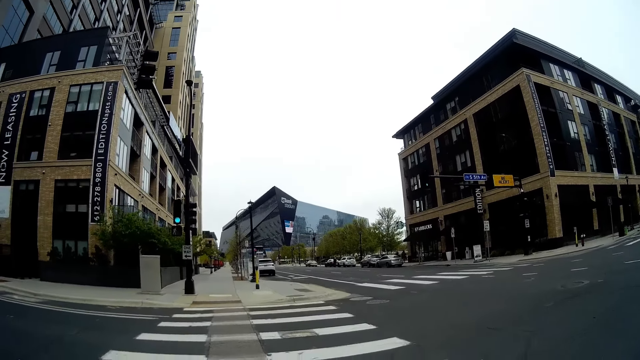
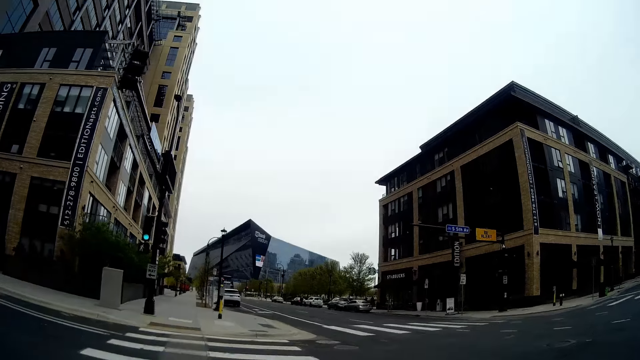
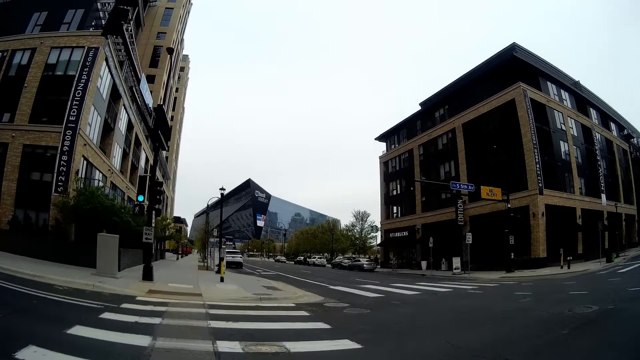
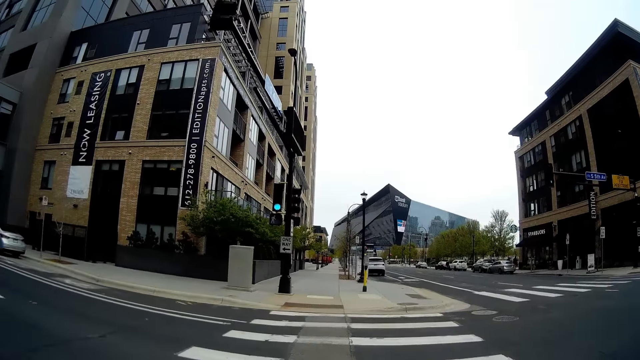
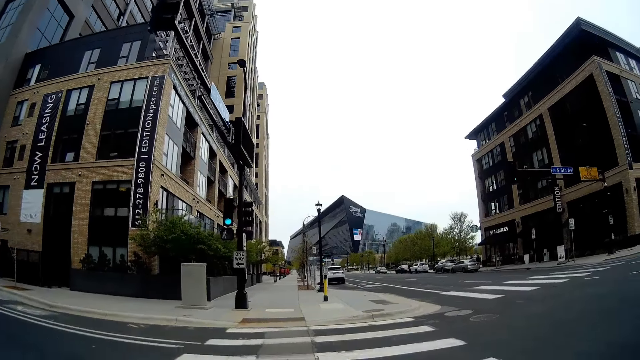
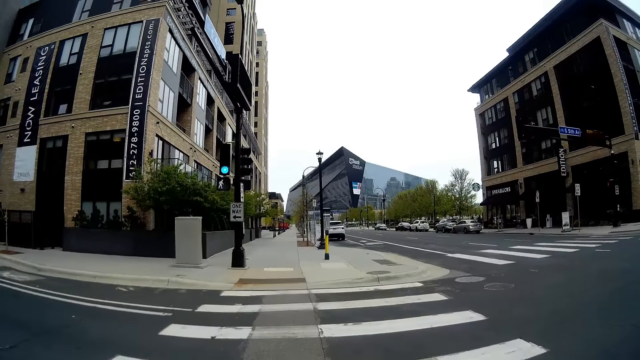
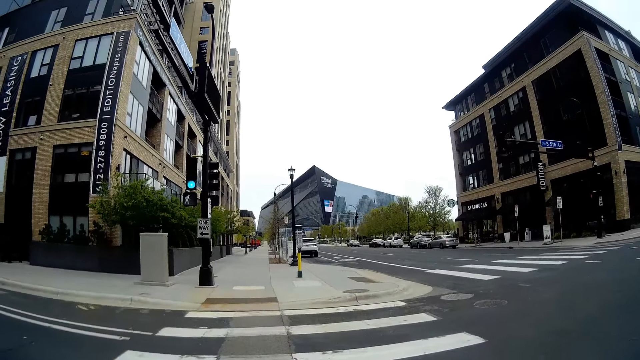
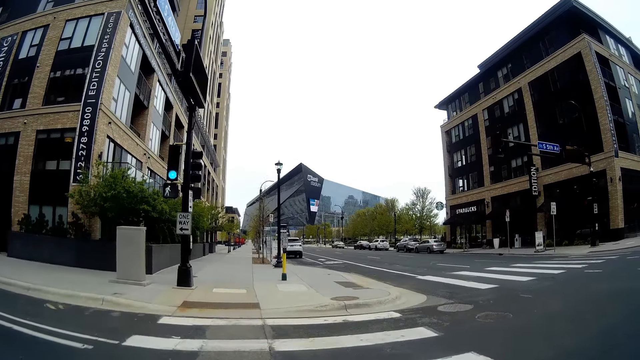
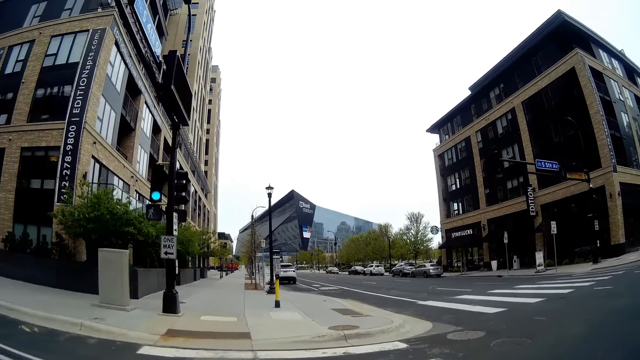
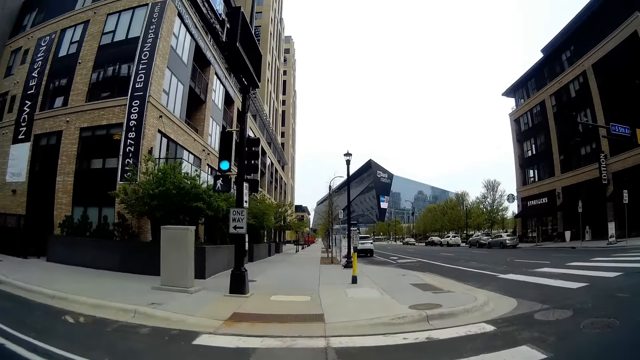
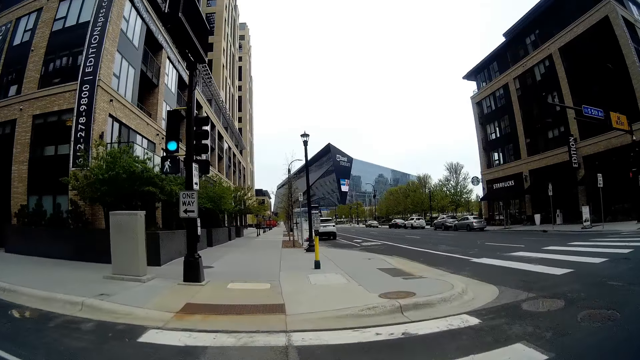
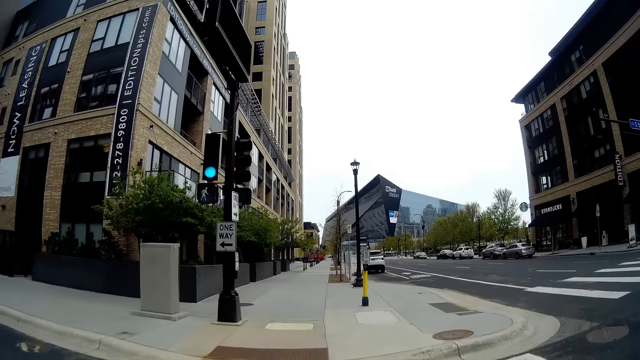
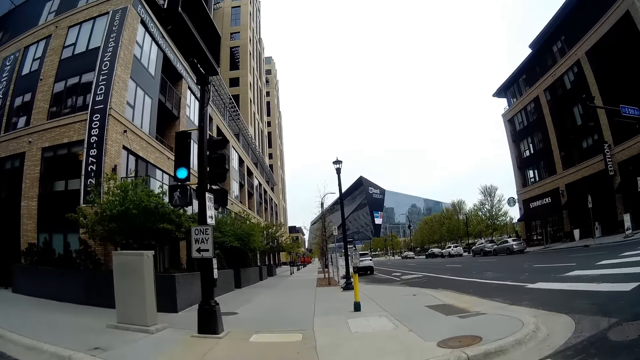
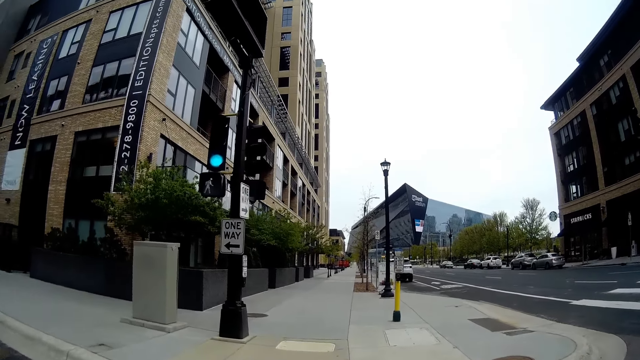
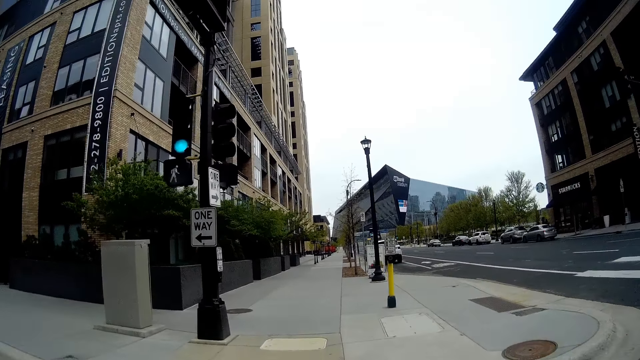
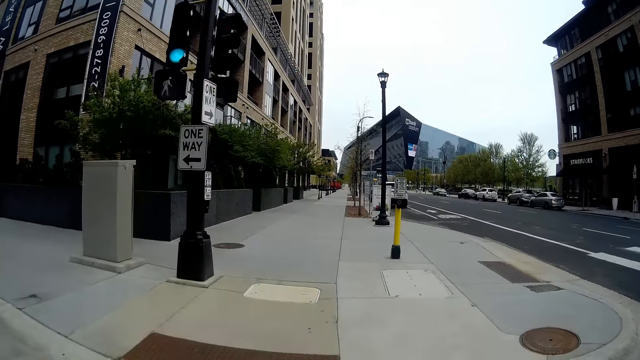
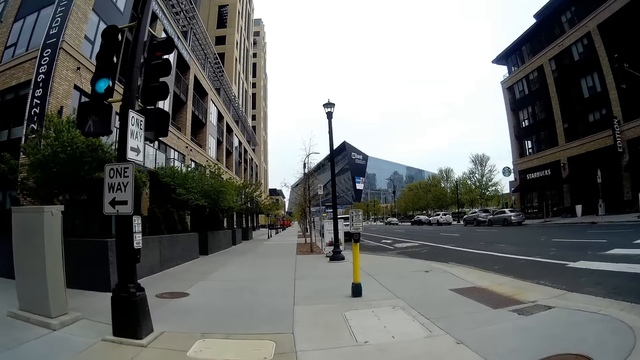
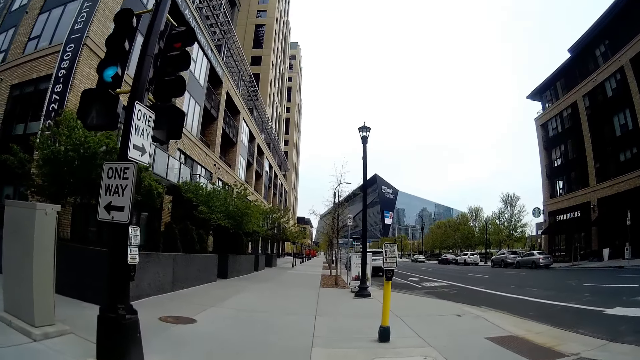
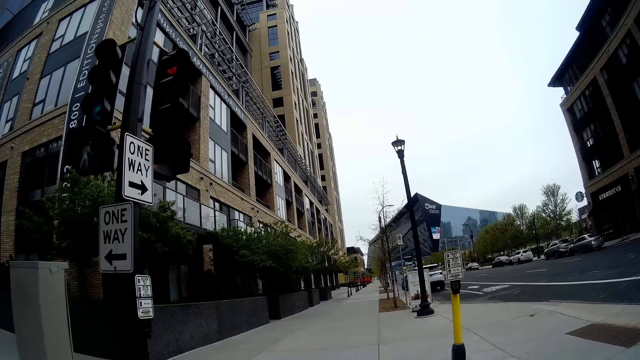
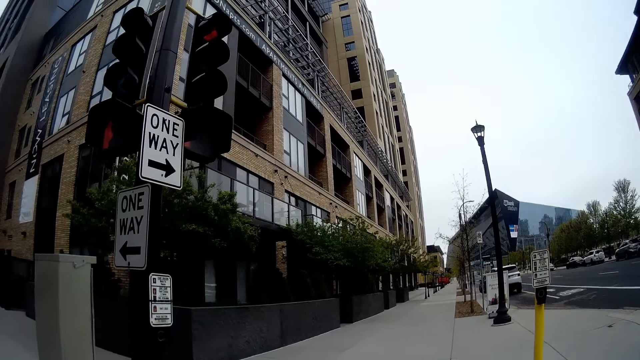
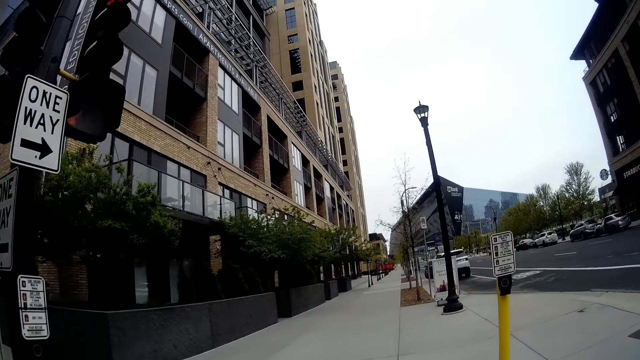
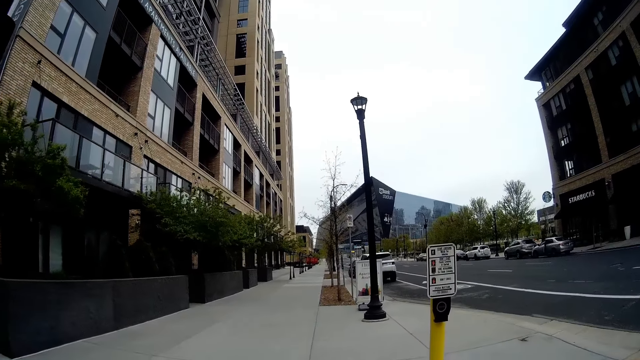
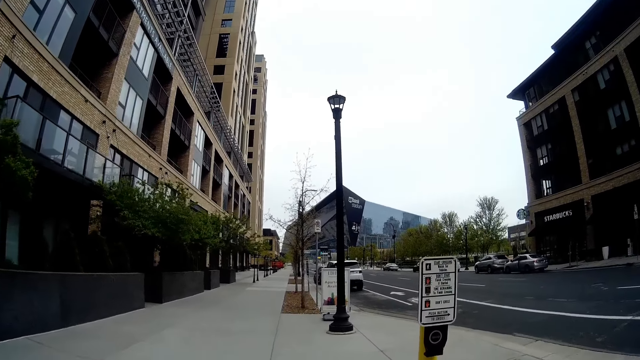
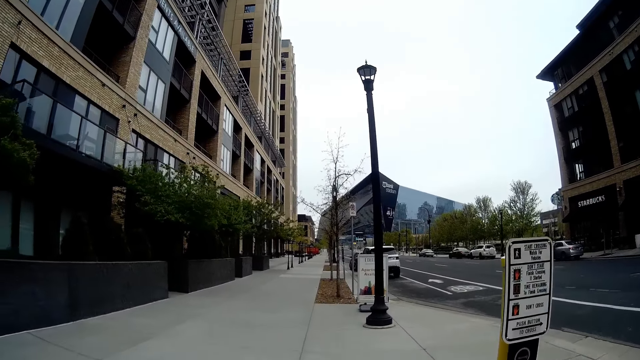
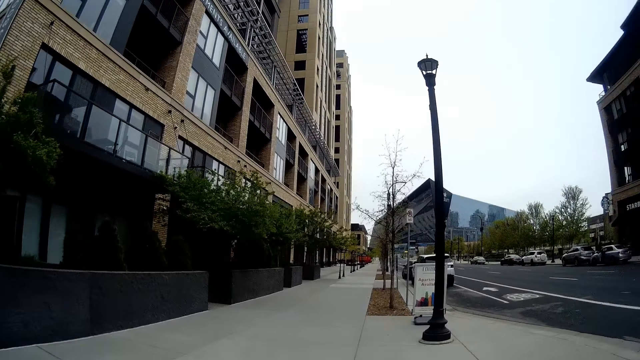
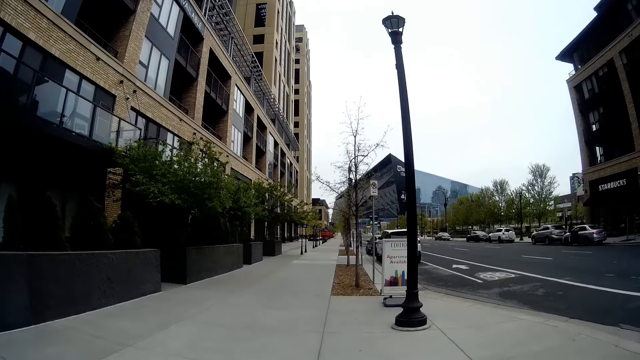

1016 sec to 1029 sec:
The camera wearer and the woman walk along the street.
